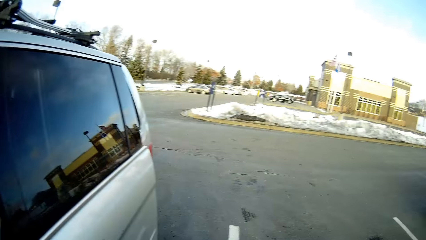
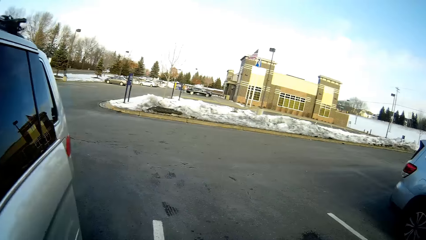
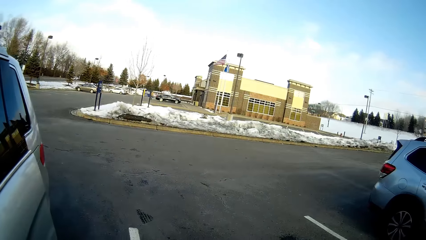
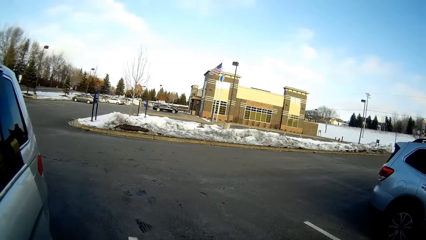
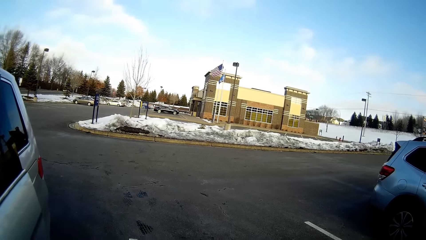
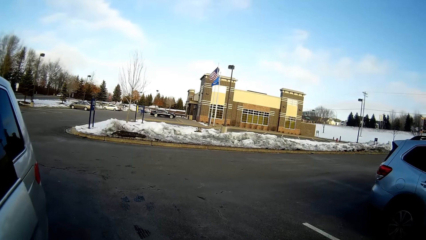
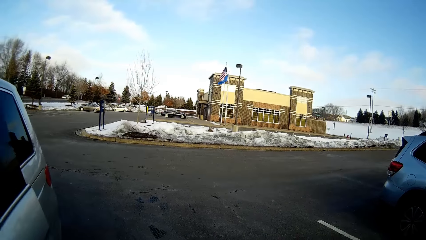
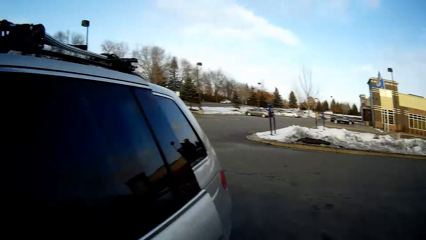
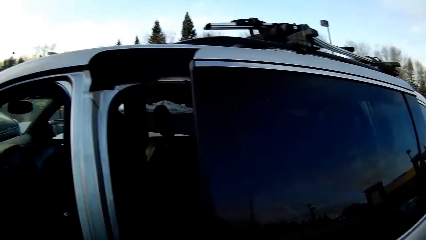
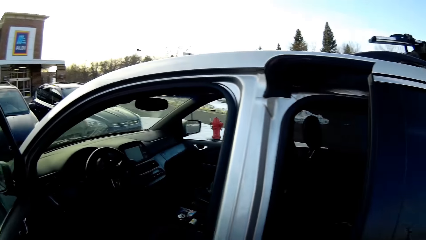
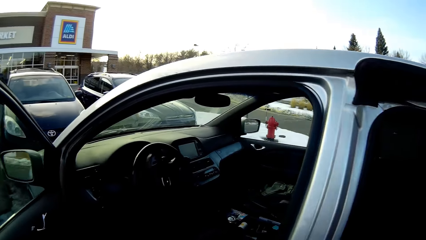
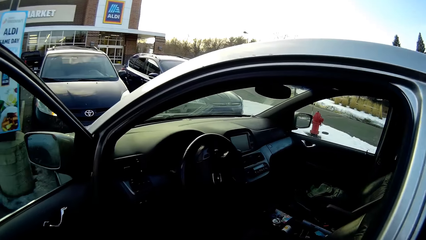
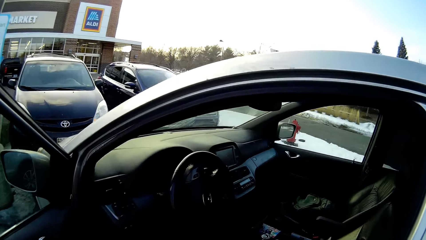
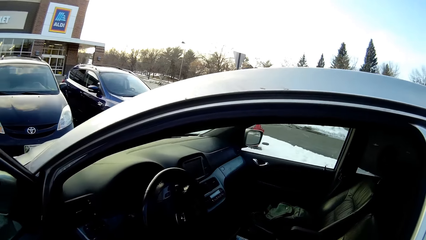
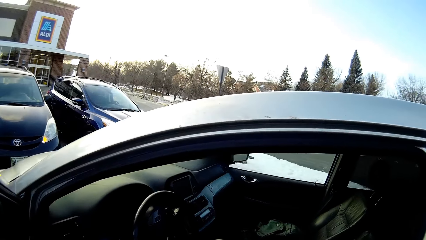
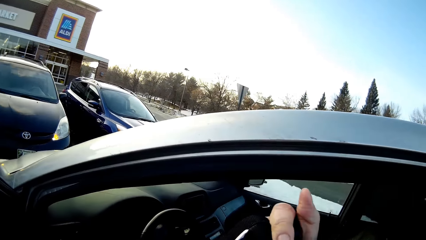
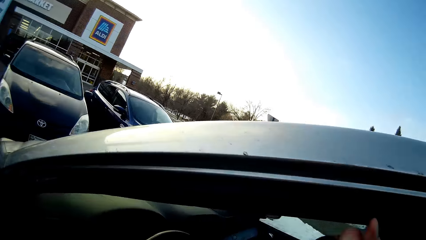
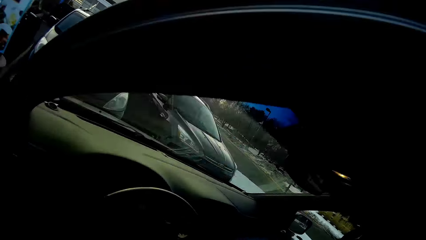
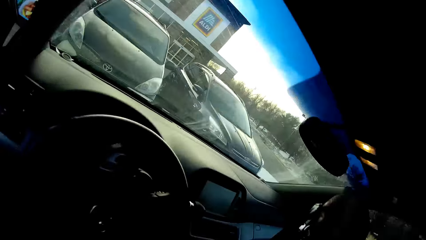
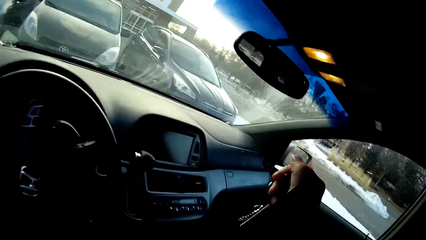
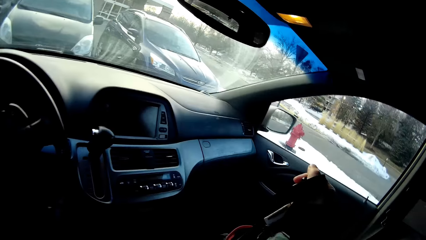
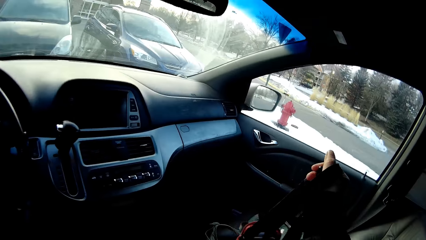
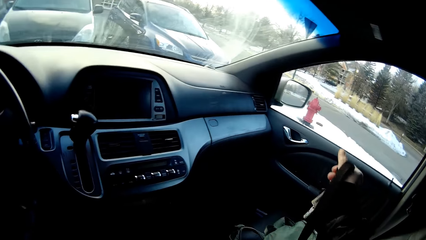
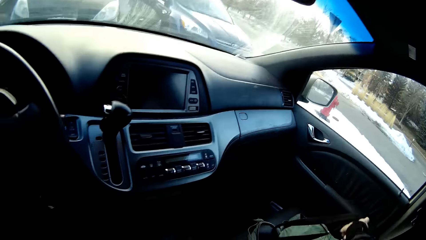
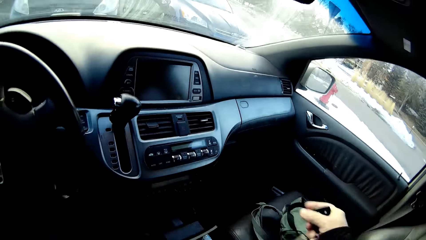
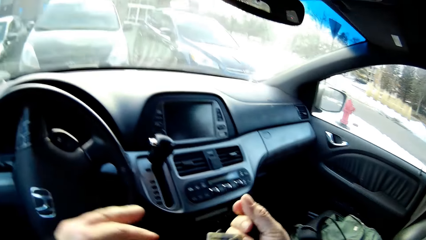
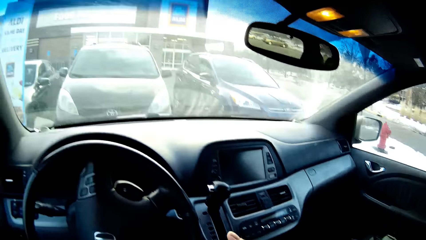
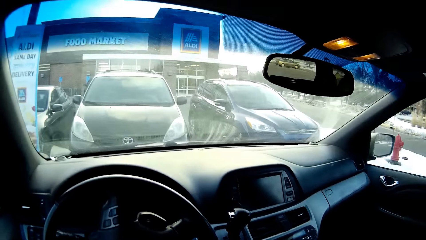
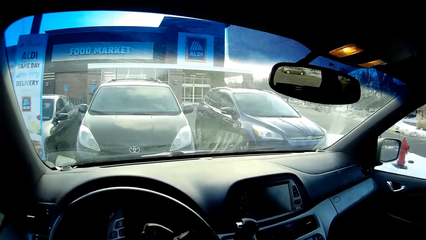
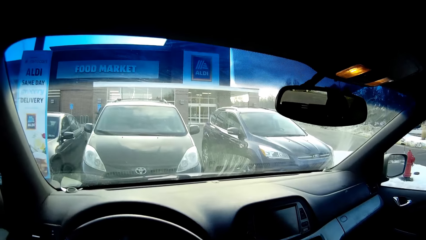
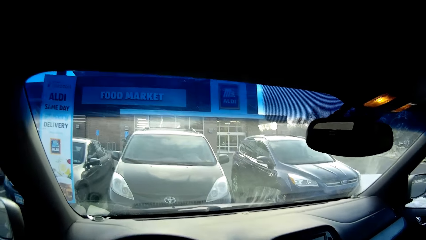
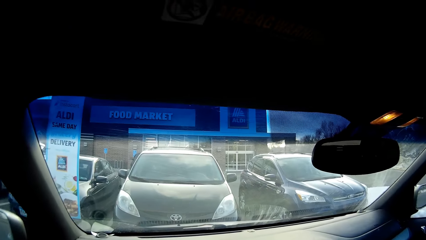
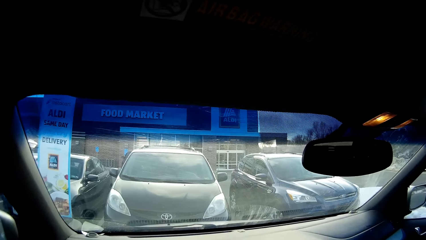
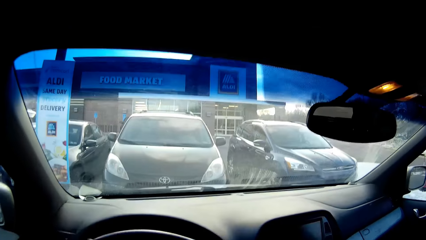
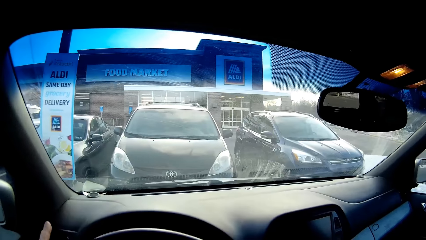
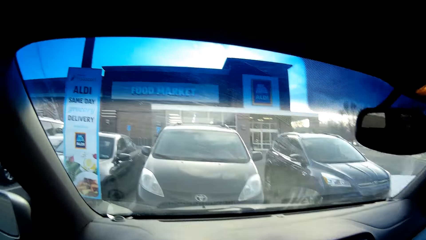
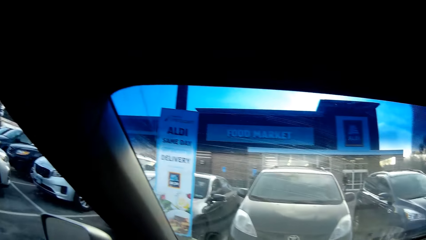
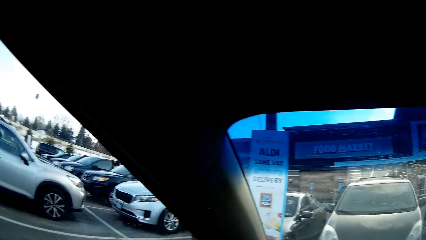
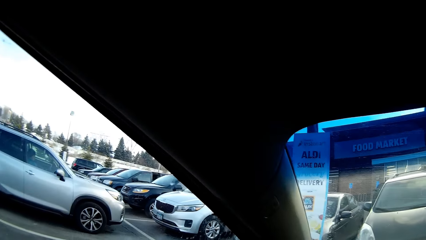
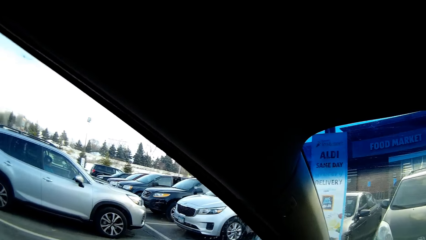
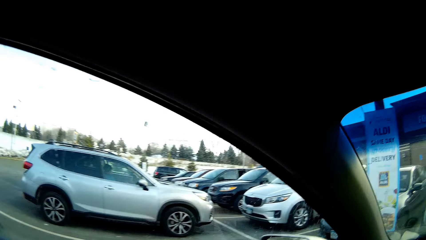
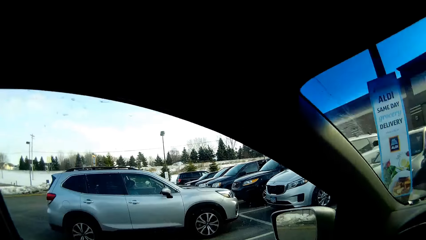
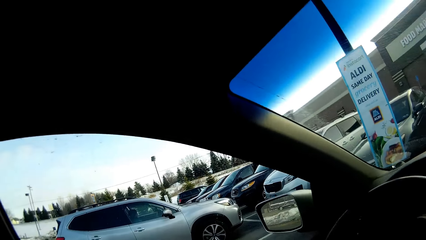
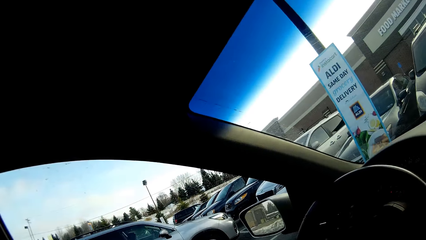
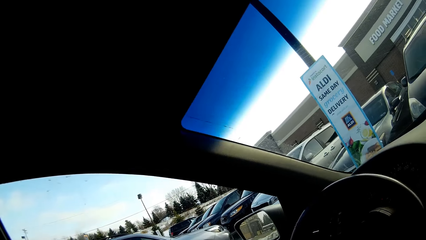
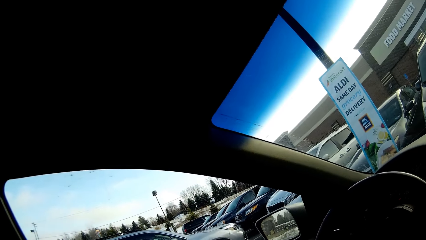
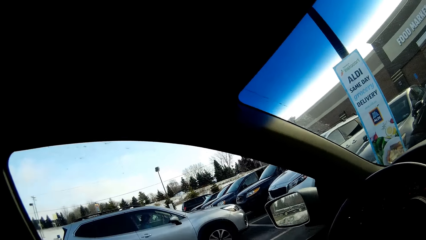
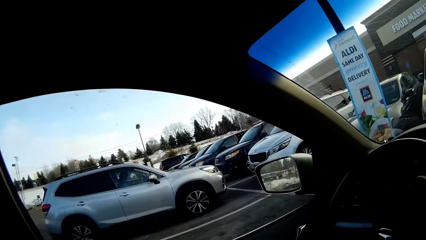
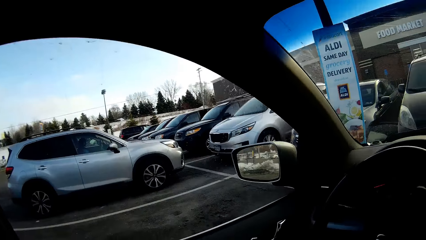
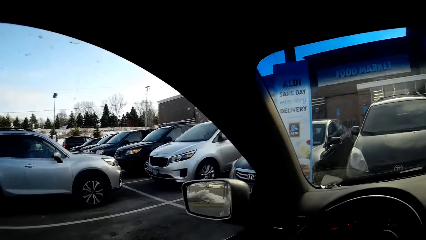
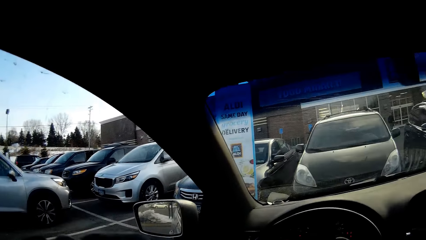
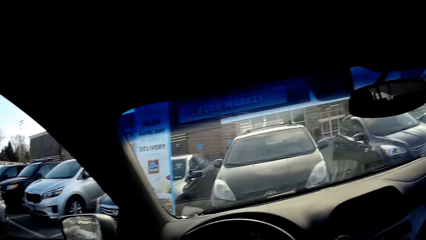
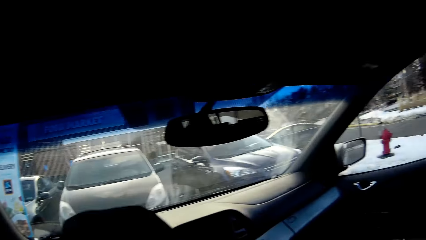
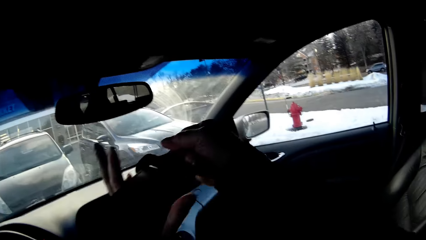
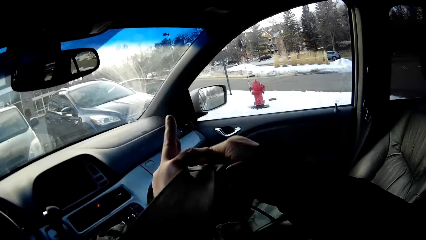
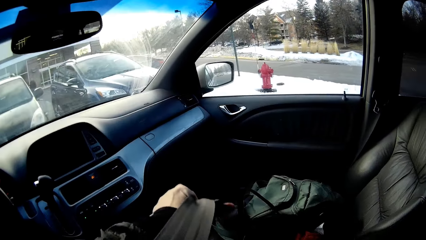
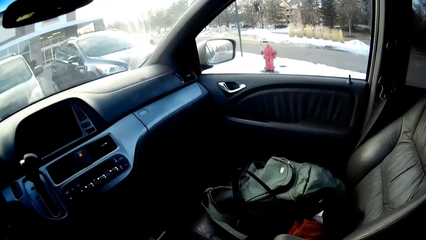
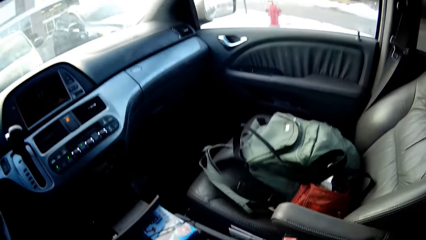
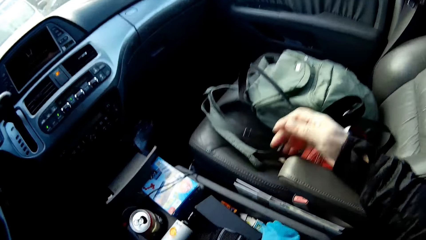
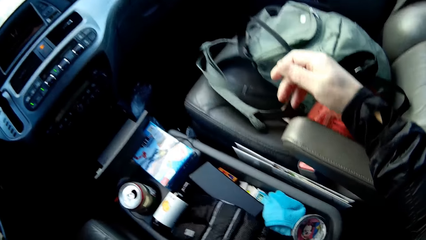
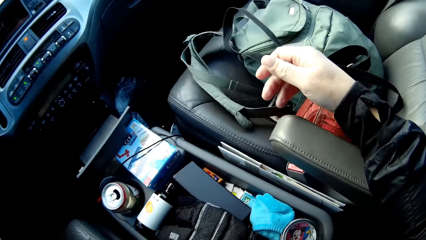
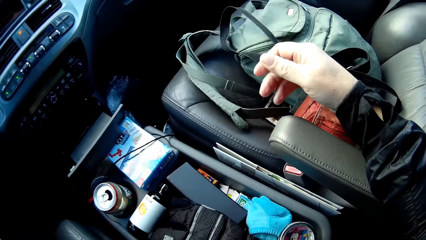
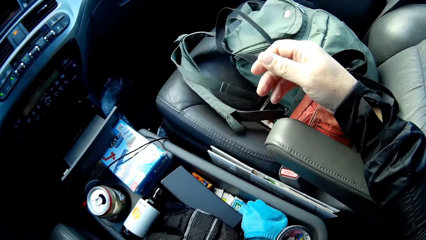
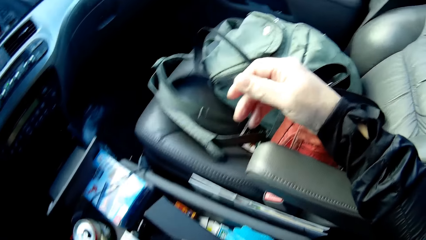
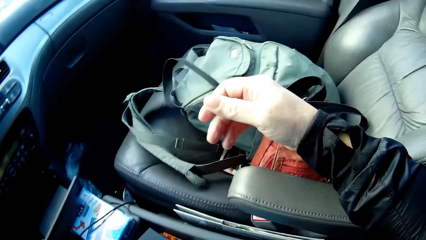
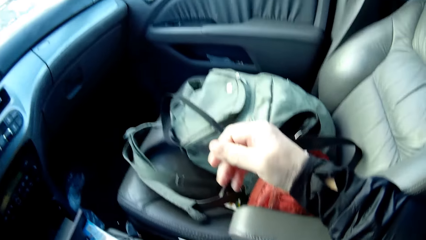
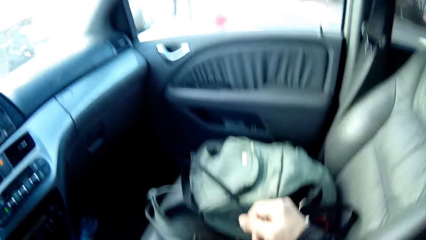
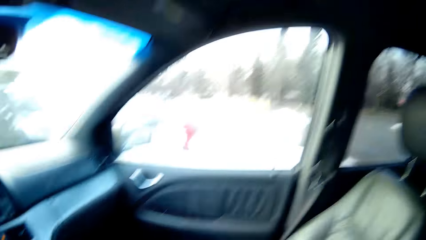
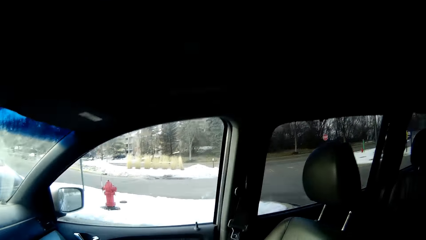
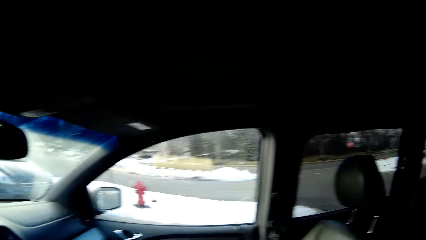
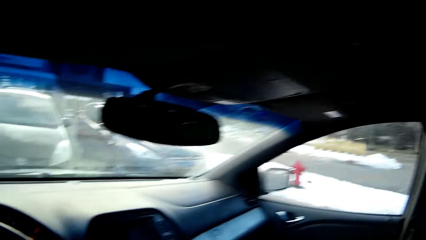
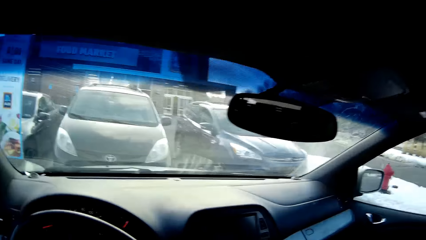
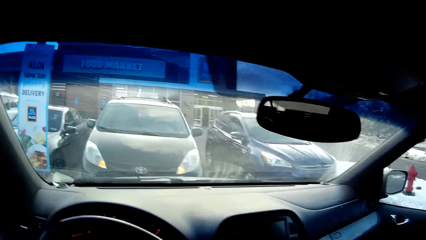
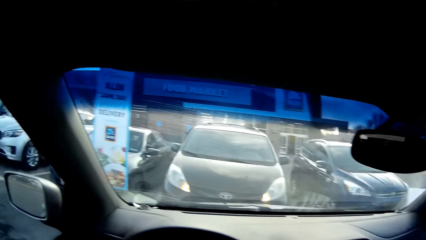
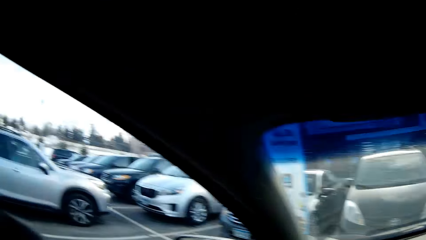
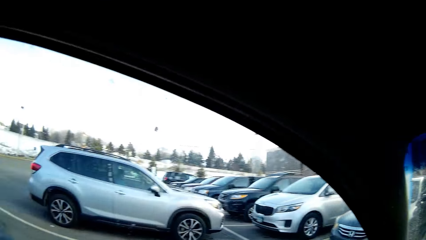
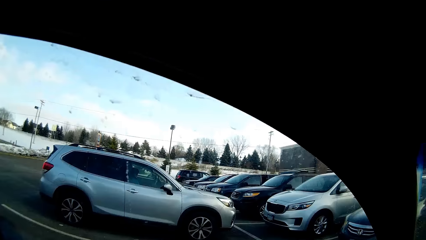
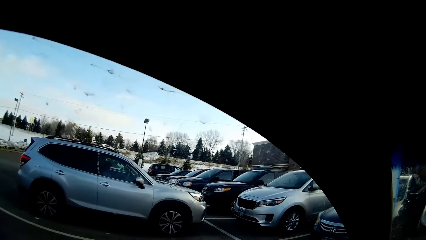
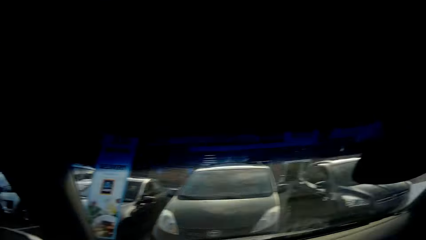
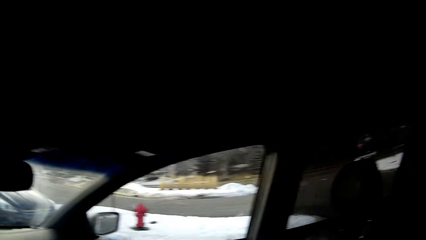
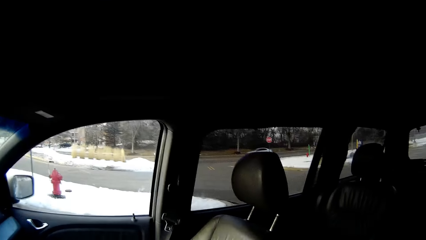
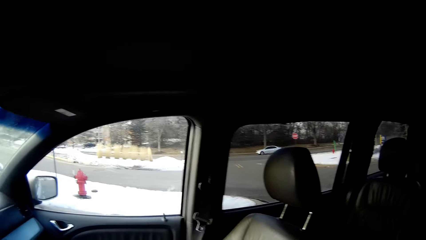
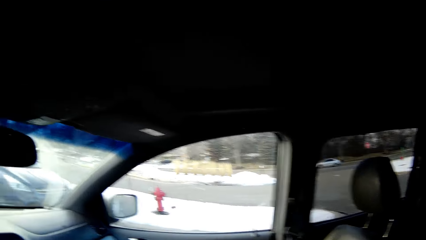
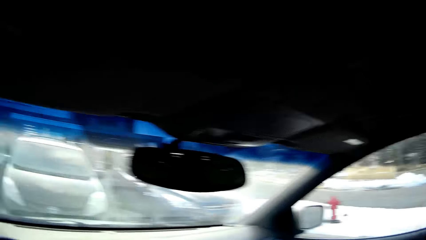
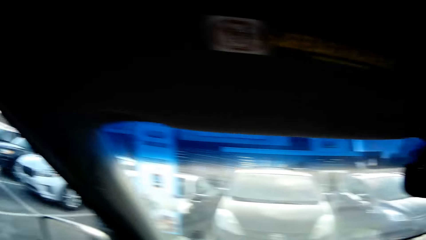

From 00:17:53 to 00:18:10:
The camera wearer opens the car's door. They look around the parking lot. They enter the car. They place the bag on the car seat. They look around. They enter in the car. They wear the safety belt. They drive the car.
